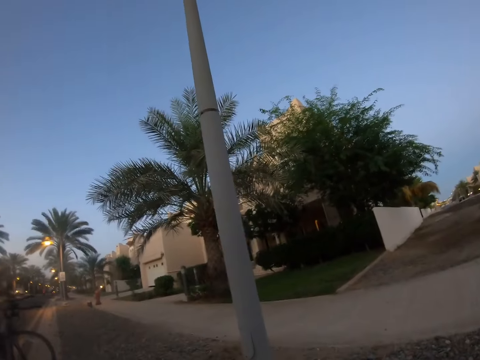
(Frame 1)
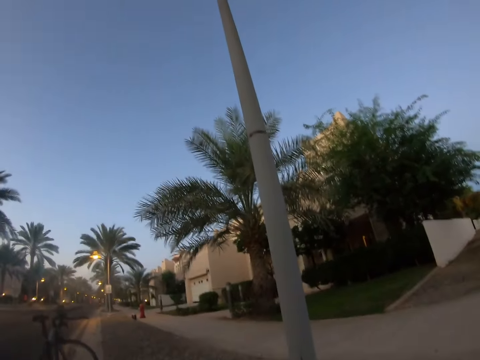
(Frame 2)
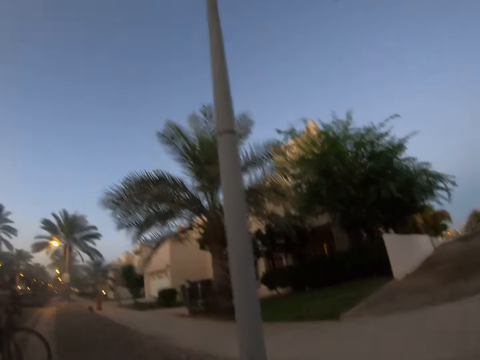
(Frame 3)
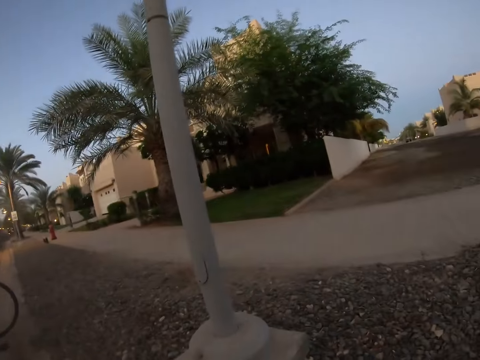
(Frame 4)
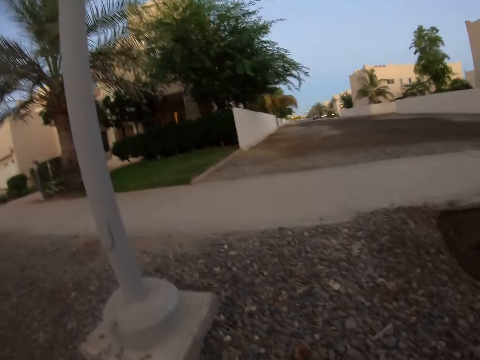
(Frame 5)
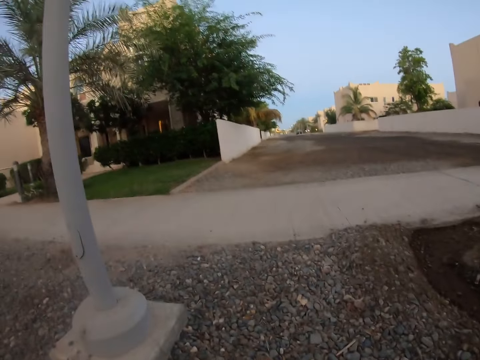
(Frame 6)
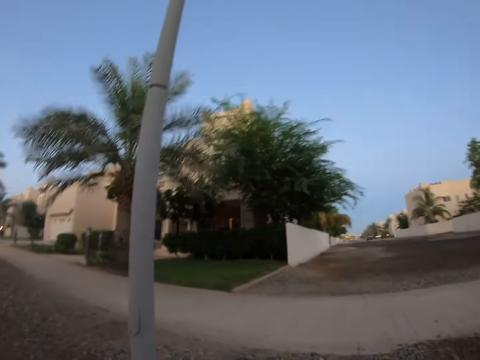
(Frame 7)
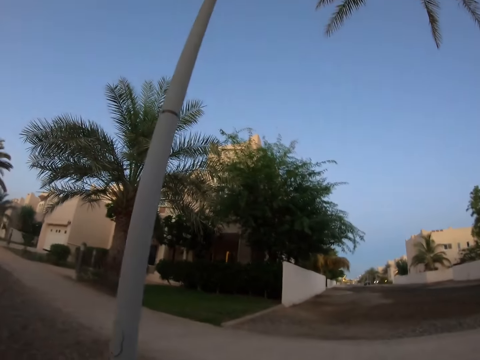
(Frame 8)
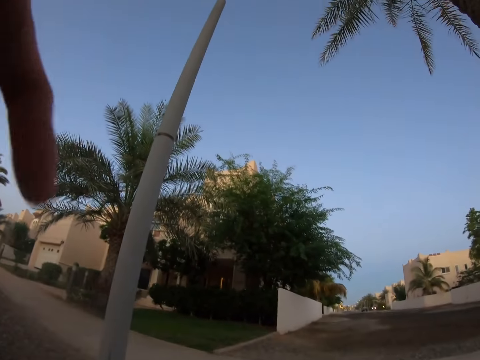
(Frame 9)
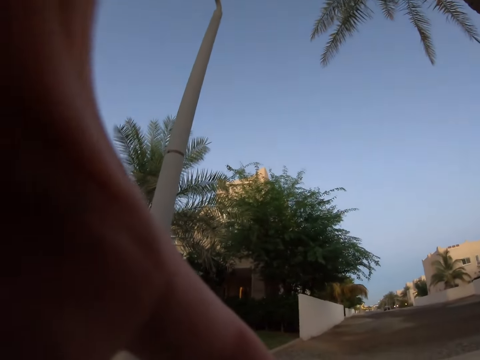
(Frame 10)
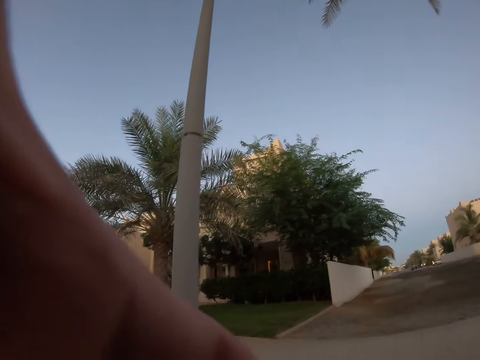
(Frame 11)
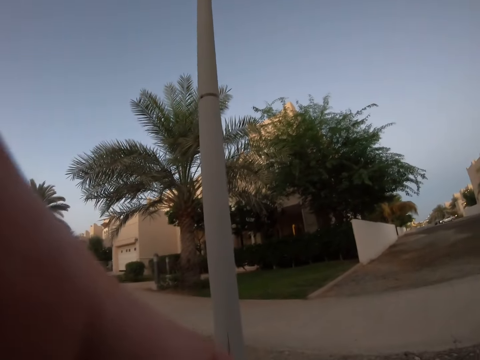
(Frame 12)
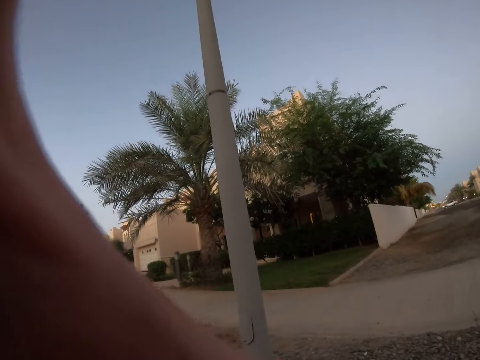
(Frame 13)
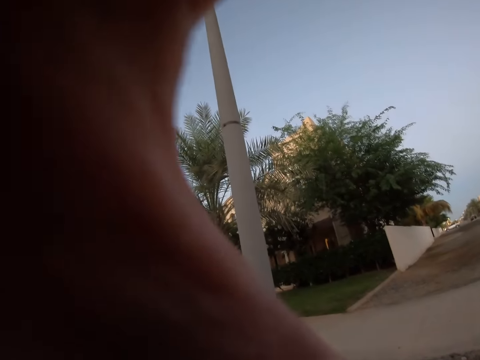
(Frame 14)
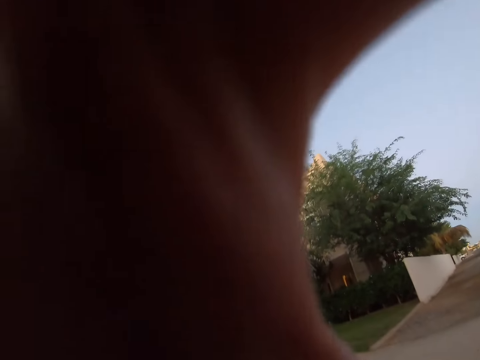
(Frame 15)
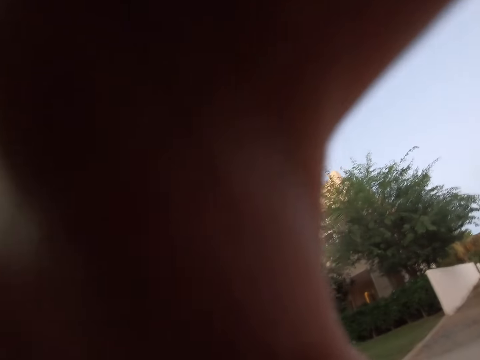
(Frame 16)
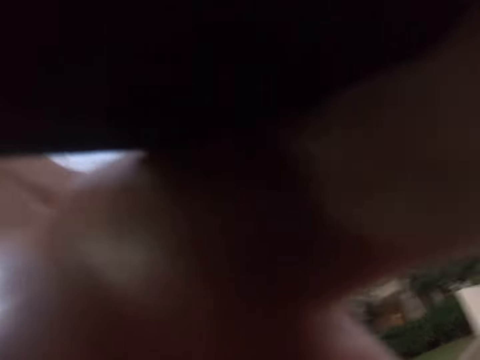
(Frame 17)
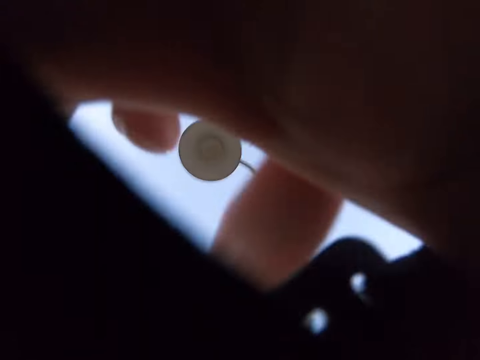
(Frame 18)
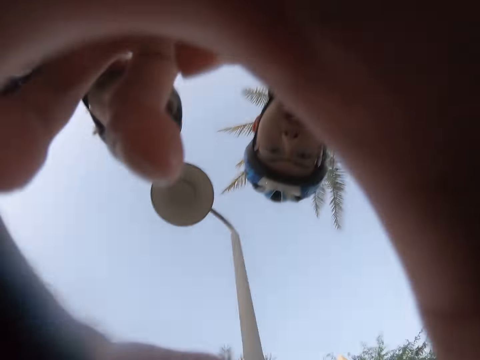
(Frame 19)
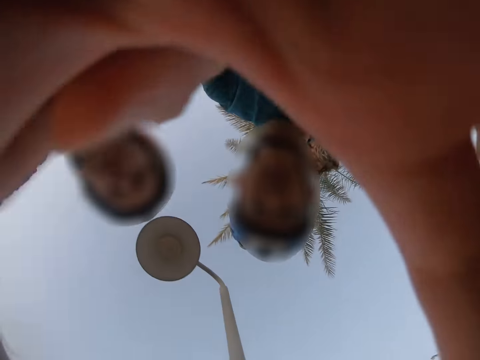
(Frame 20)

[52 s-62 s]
The camera wearer puts up his hand. He adjusts the camera. He looks at the men.

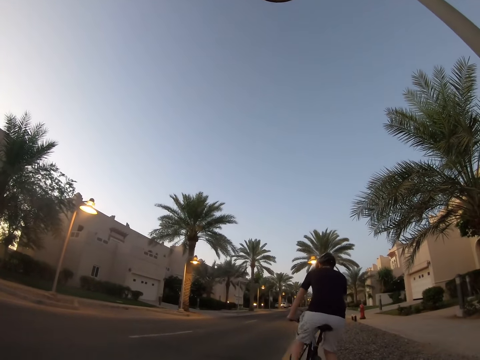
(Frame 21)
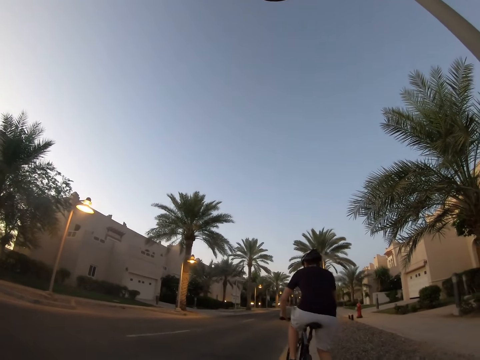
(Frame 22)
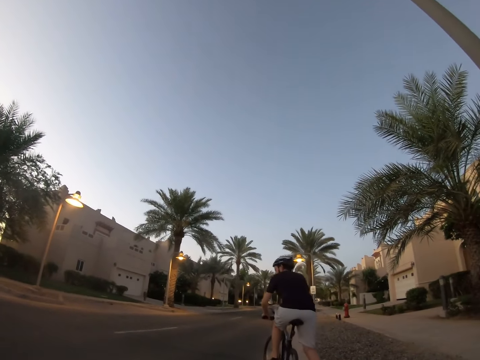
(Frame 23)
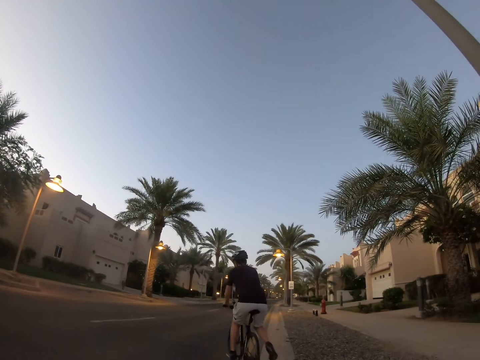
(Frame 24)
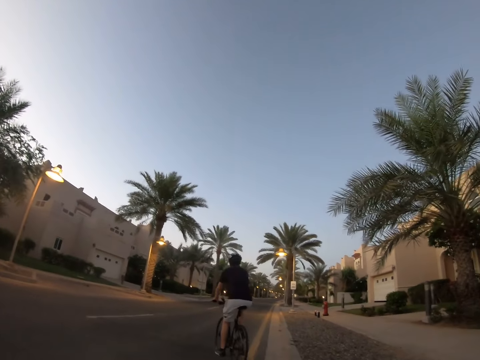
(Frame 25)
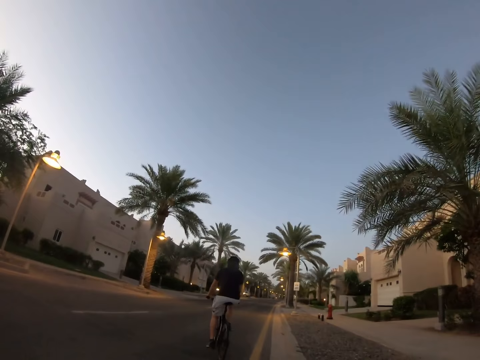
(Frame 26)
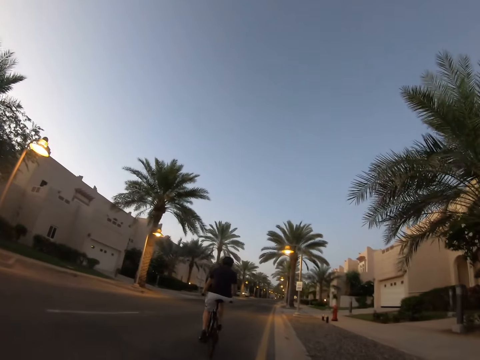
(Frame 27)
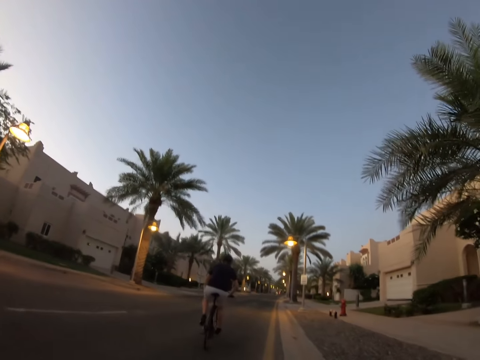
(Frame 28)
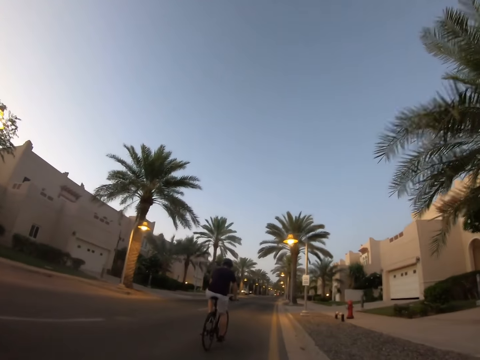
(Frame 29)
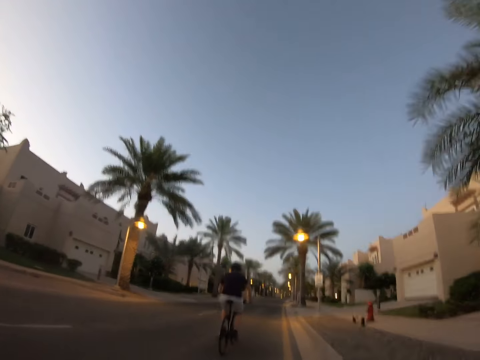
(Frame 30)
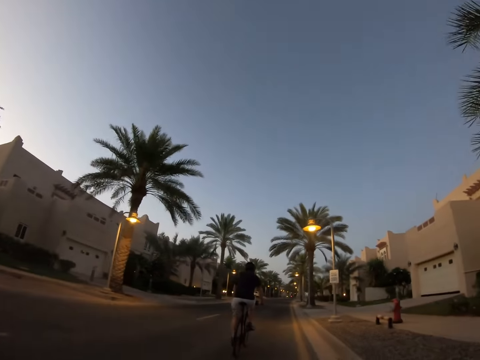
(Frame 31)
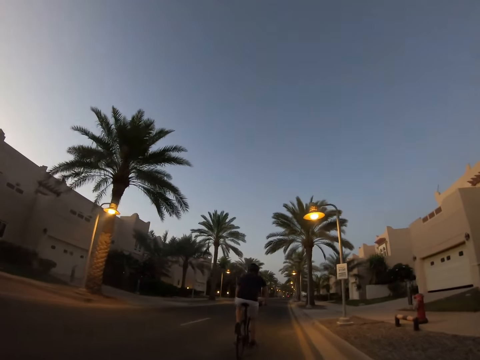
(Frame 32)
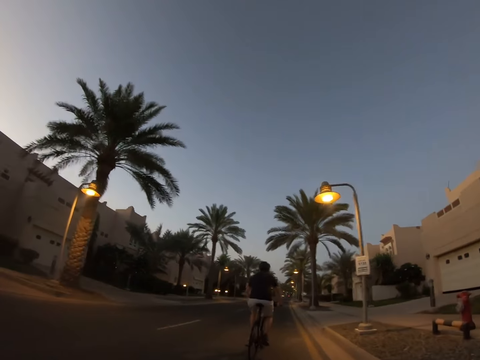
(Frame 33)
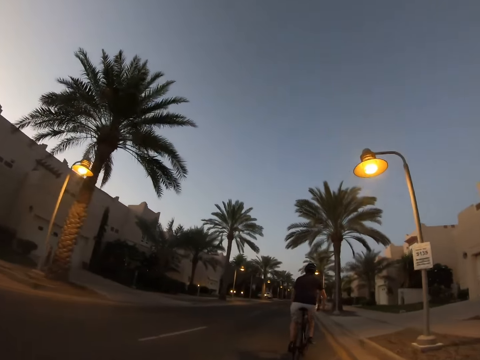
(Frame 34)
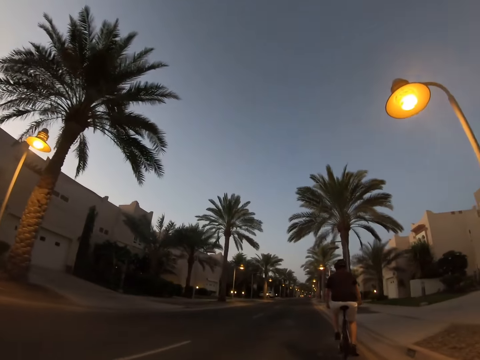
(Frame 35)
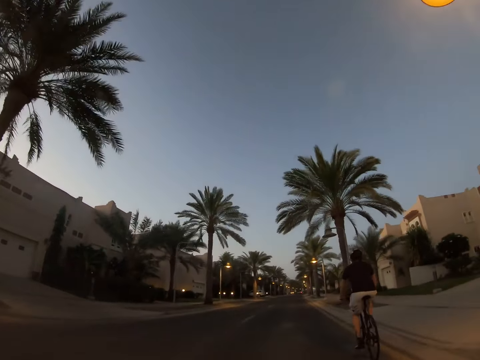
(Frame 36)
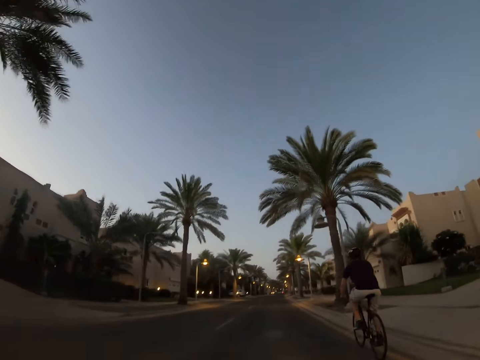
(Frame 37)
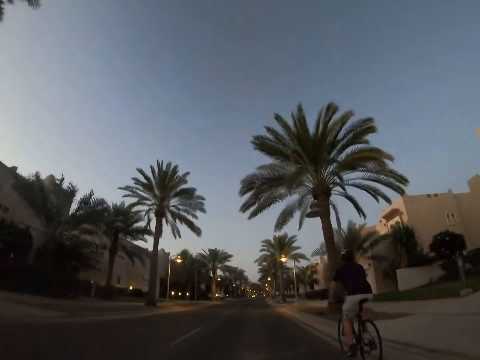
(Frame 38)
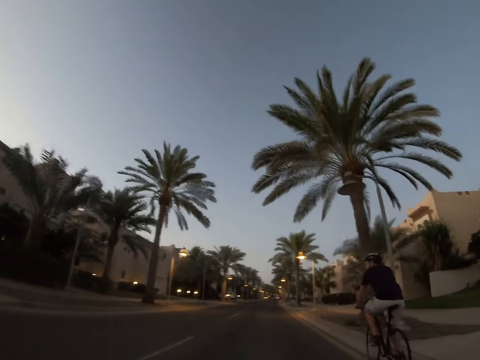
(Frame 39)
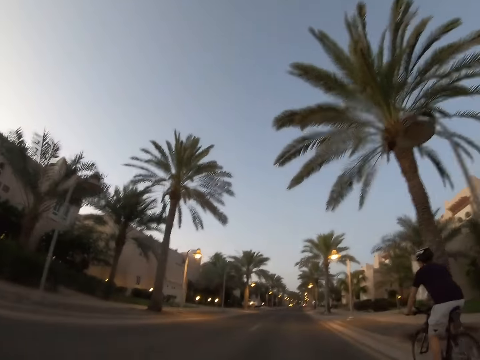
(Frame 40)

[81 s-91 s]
A person sits on the bicycle chair. The person rides a bicycle. The camera wearer rides a bicycle.

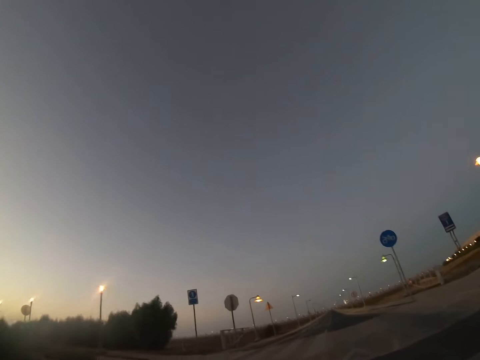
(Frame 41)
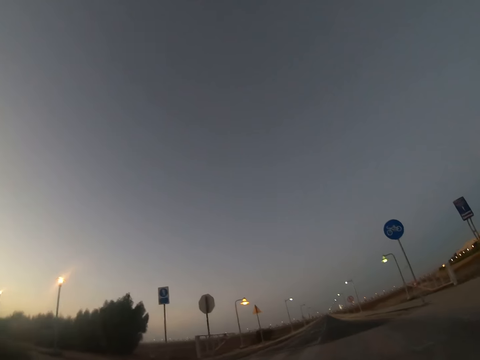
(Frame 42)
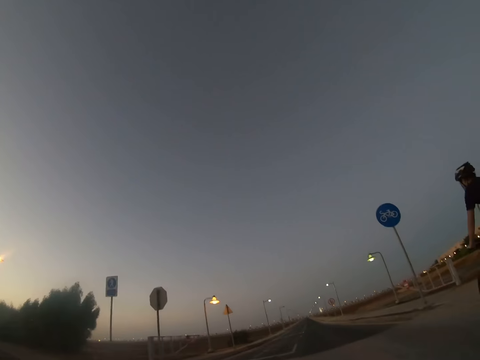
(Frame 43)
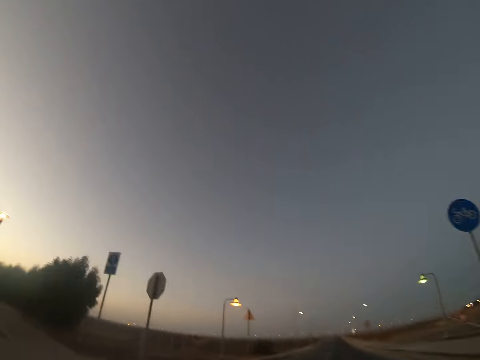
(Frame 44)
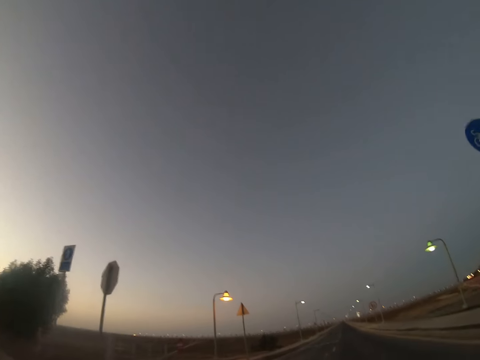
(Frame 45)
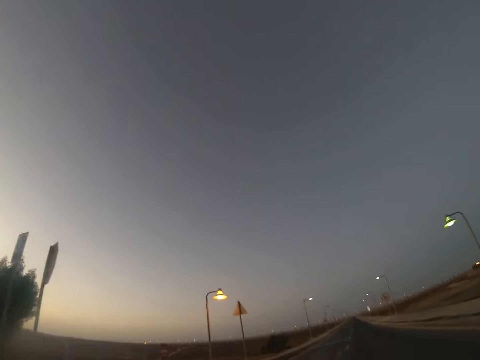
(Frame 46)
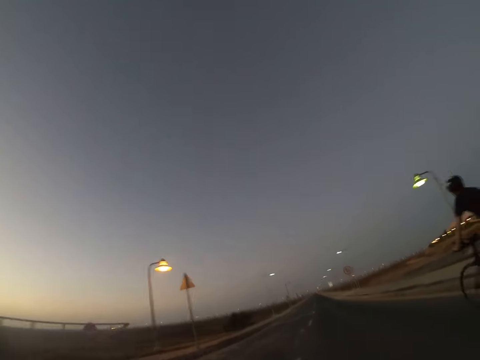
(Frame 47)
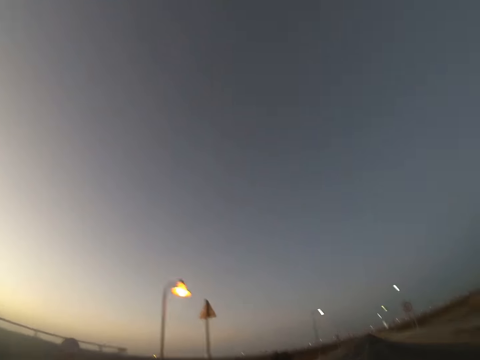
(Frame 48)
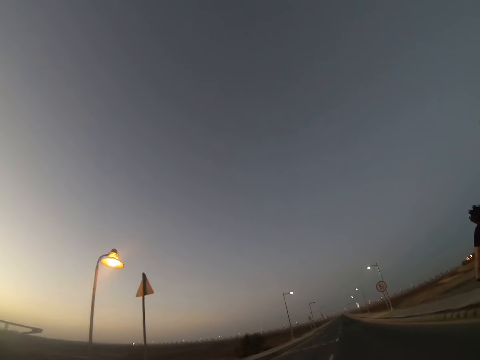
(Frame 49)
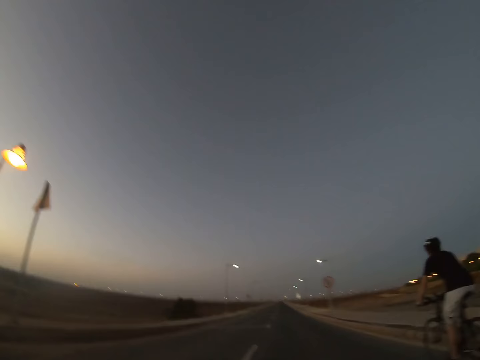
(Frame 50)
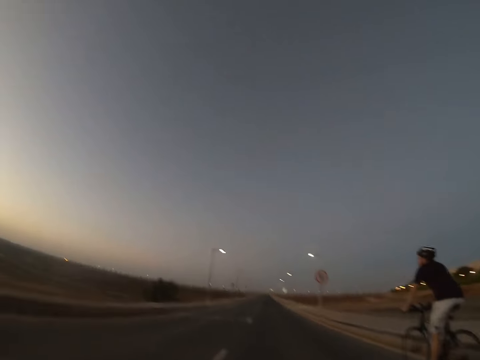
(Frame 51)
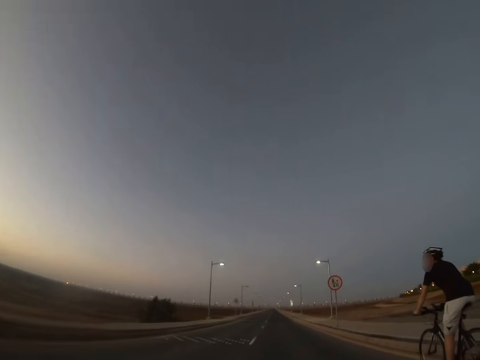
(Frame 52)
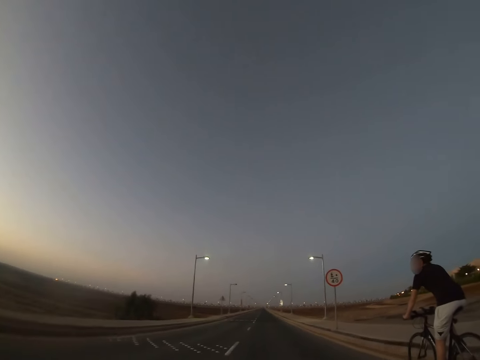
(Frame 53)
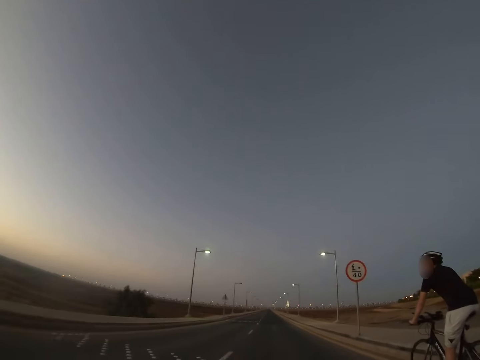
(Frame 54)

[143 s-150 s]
The camera wearer moves the camera.
